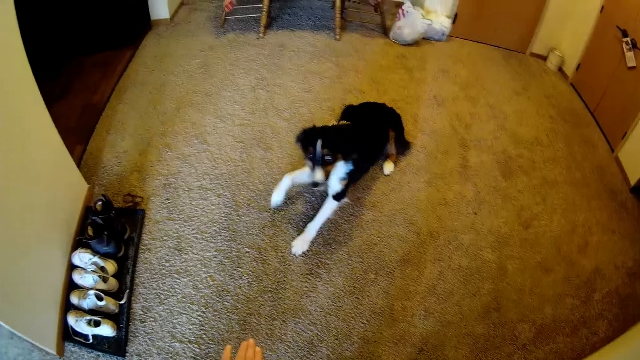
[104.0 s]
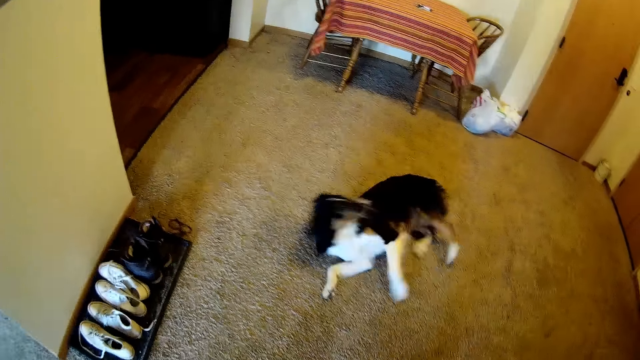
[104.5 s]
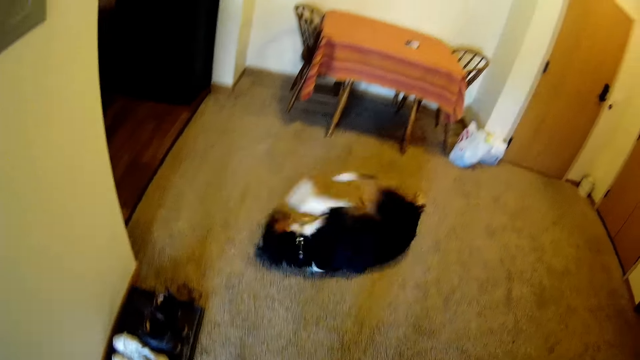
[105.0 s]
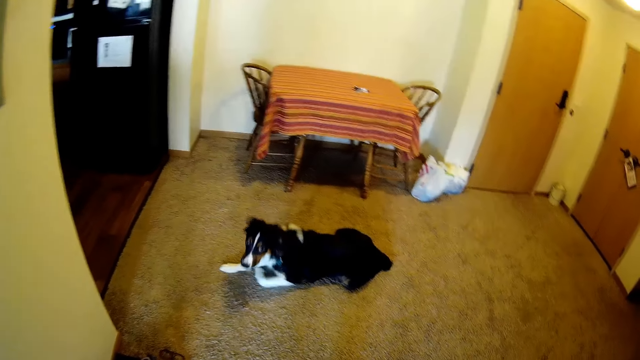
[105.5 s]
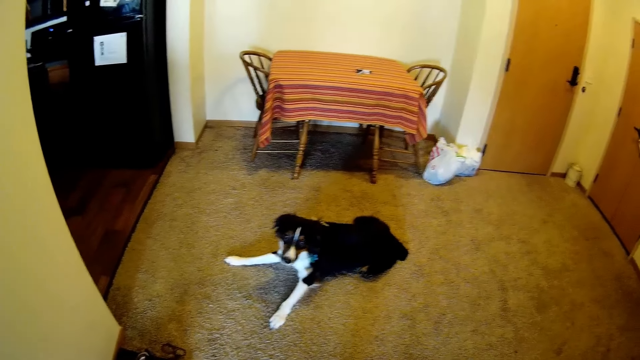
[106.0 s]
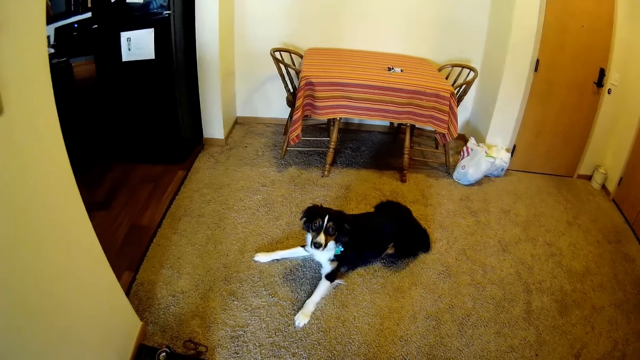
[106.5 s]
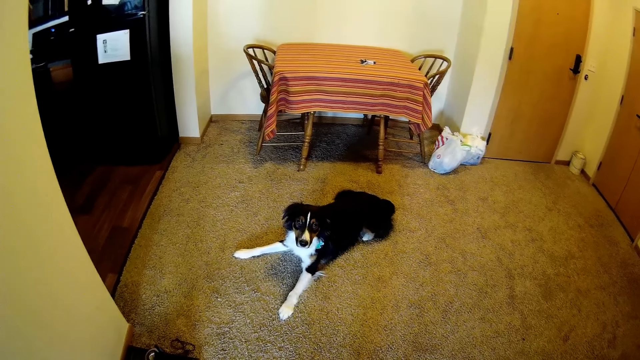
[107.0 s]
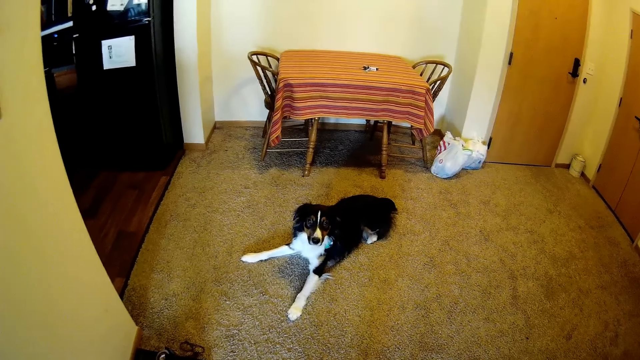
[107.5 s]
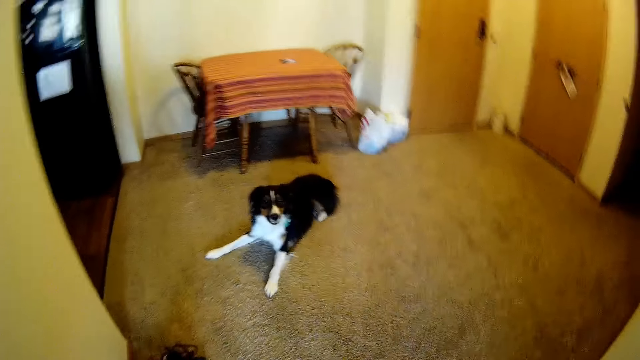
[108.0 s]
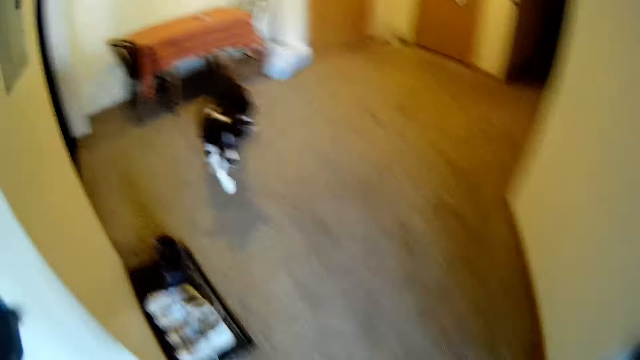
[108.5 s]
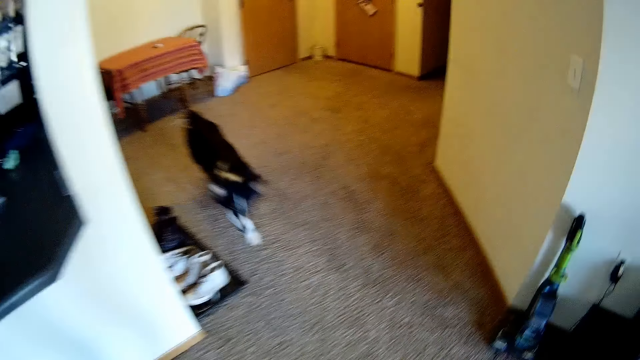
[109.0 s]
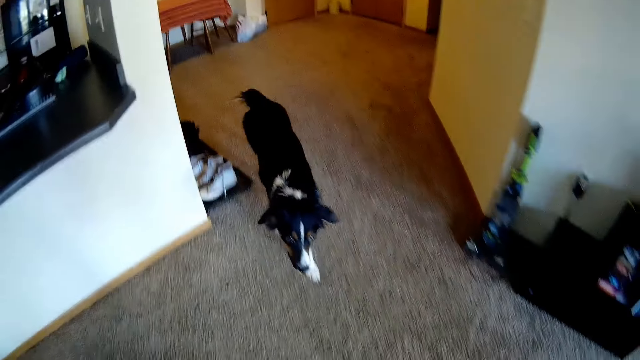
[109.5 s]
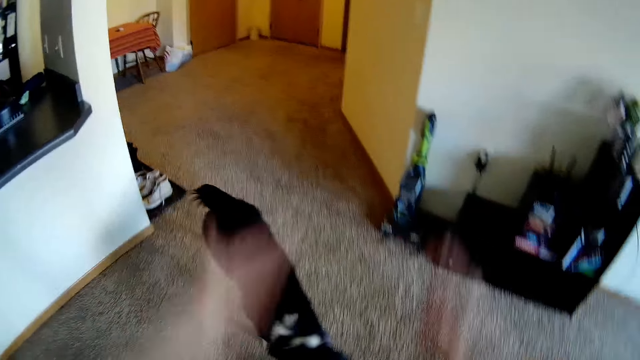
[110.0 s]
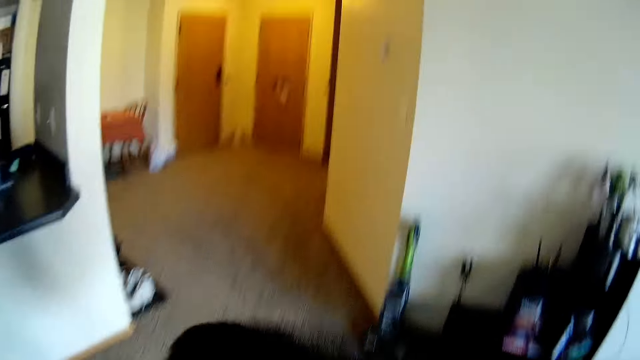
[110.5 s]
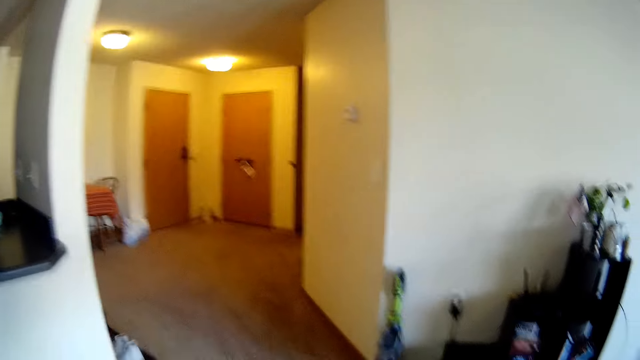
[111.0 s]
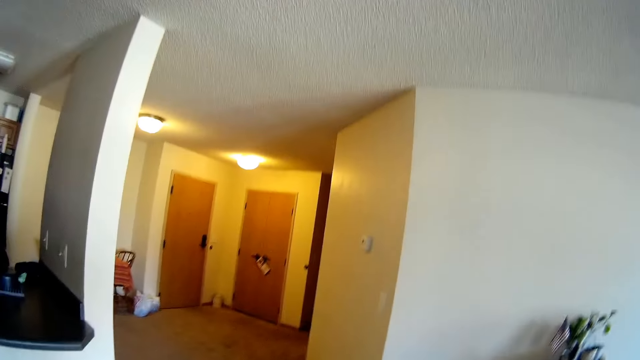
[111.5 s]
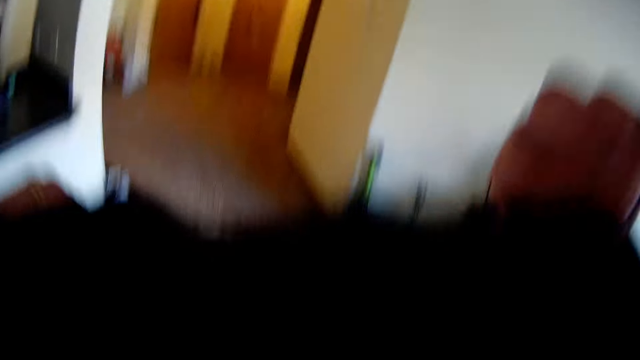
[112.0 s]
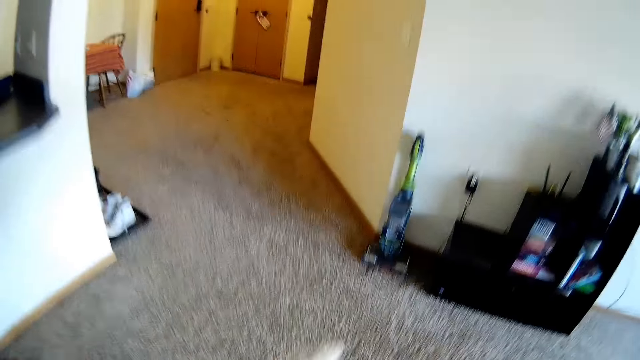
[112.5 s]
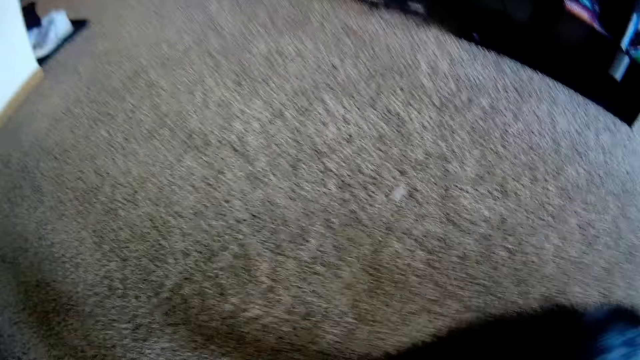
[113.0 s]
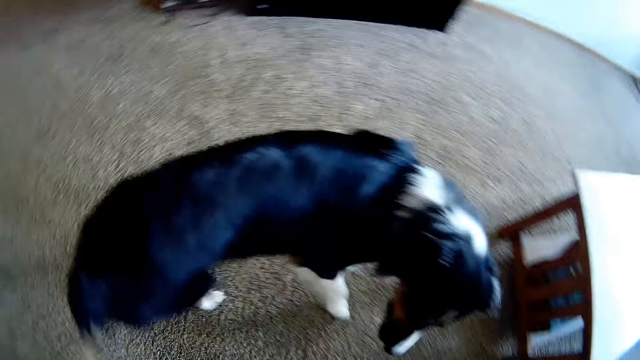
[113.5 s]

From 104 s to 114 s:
The camera wearer moves around. They gesture with a hand.

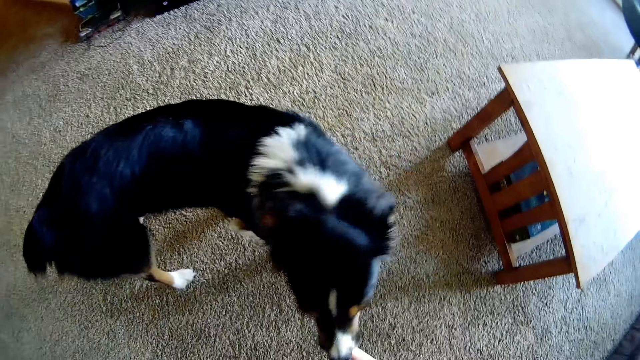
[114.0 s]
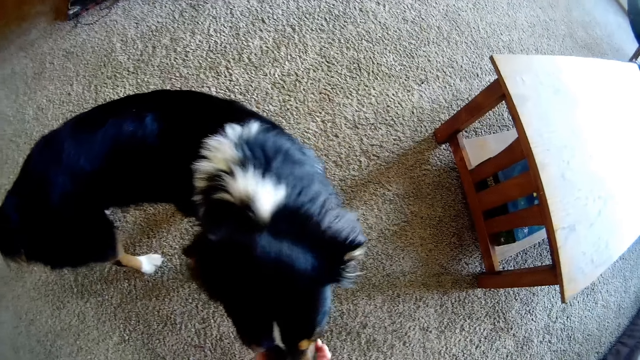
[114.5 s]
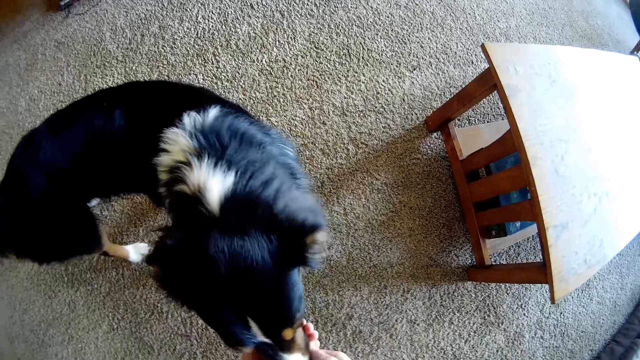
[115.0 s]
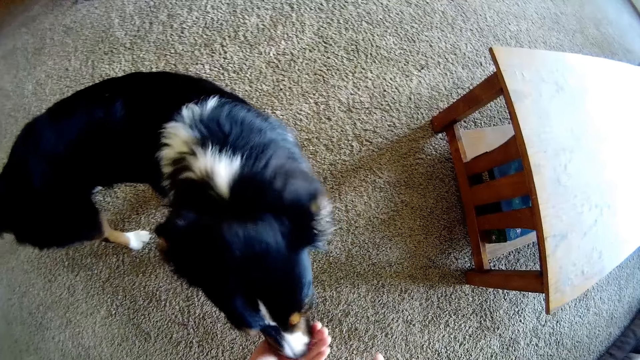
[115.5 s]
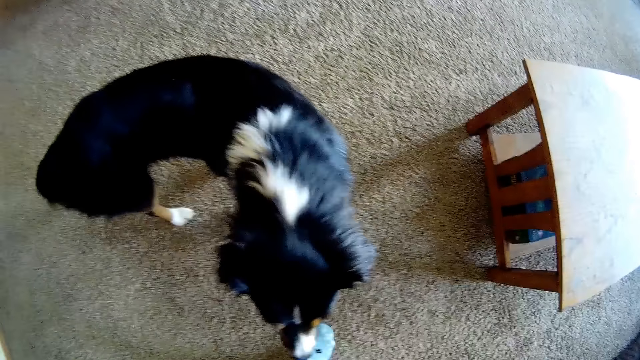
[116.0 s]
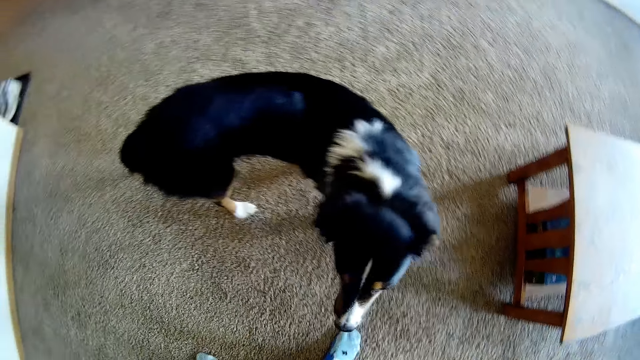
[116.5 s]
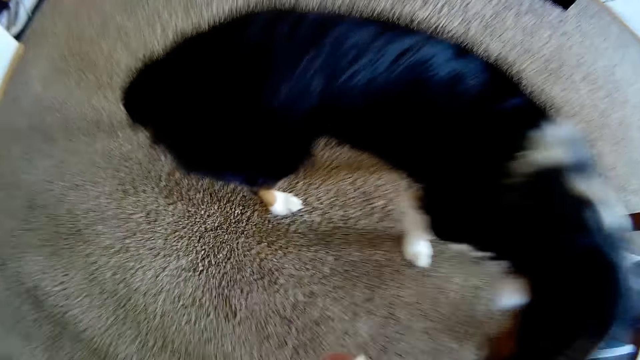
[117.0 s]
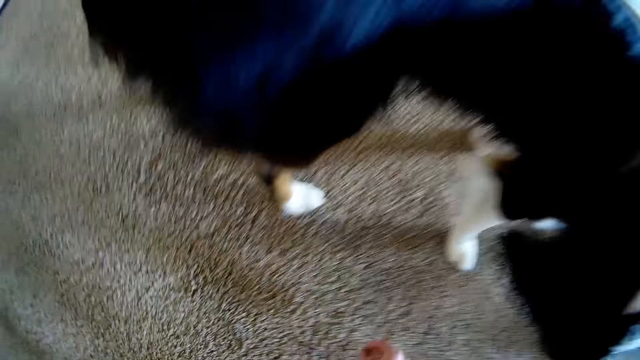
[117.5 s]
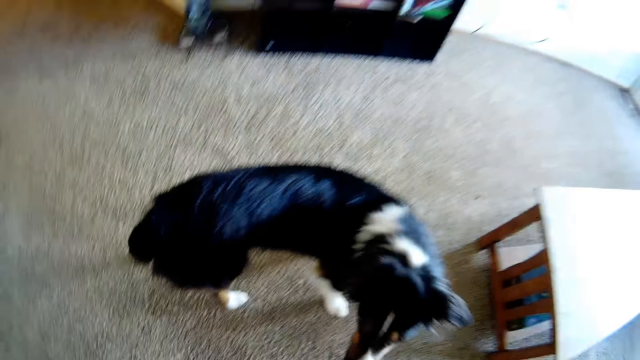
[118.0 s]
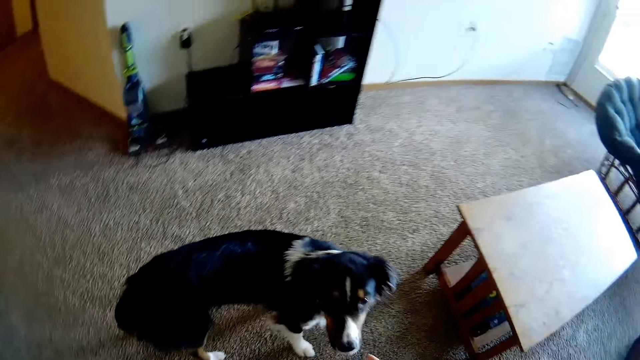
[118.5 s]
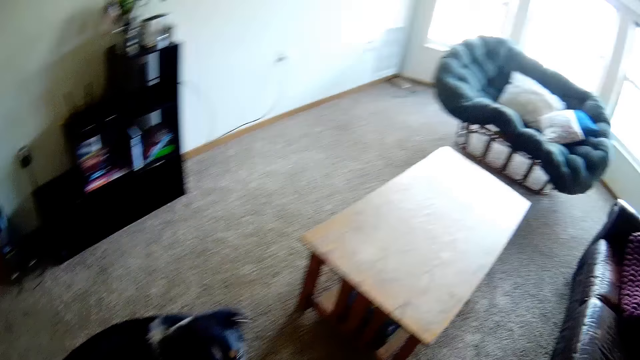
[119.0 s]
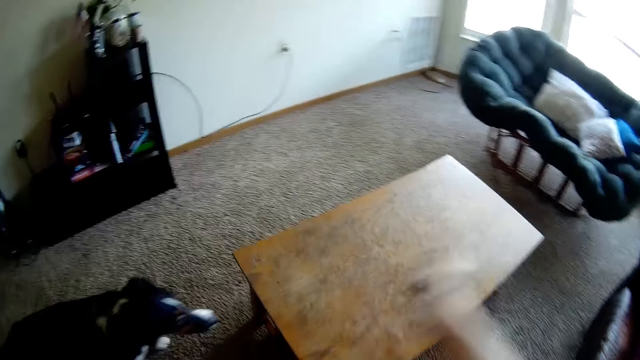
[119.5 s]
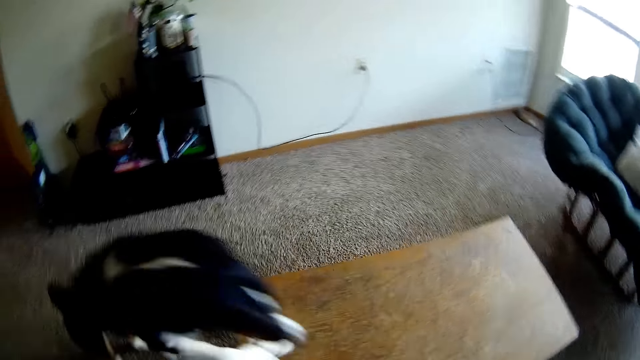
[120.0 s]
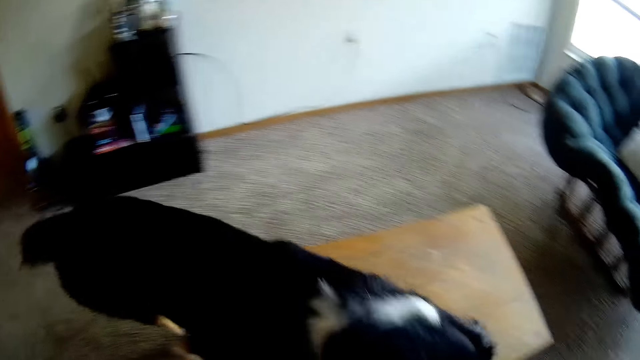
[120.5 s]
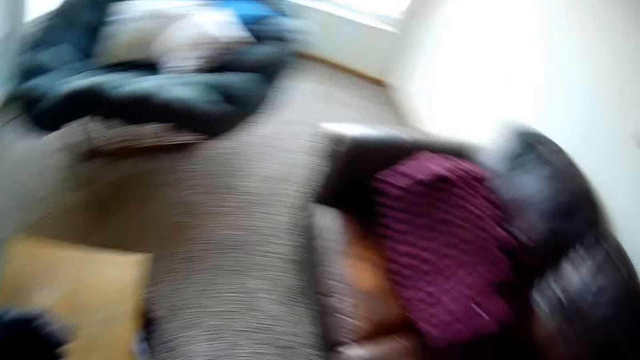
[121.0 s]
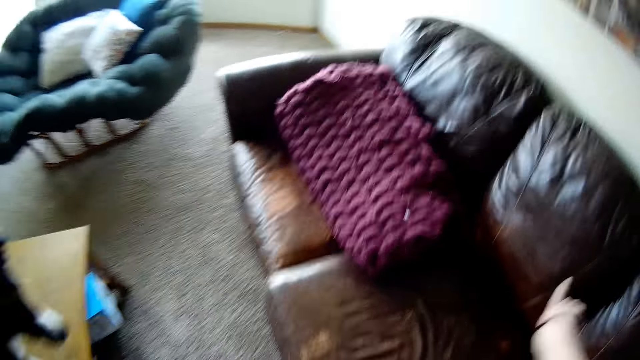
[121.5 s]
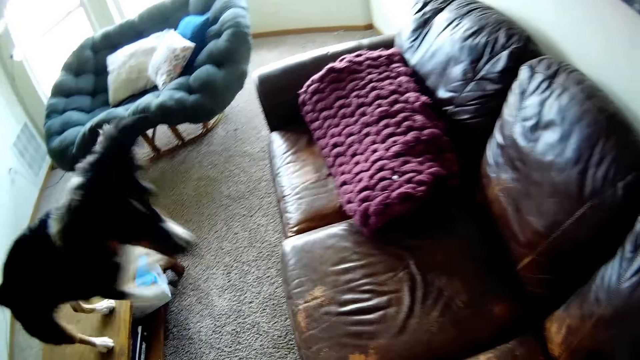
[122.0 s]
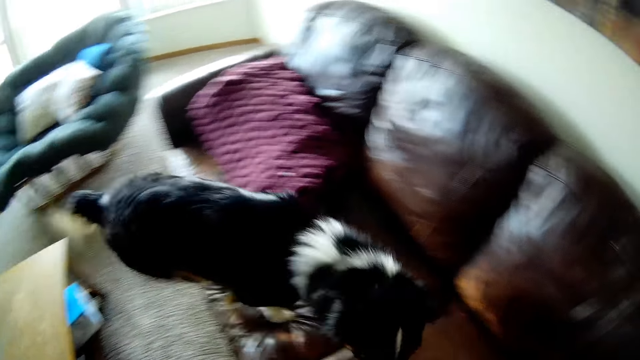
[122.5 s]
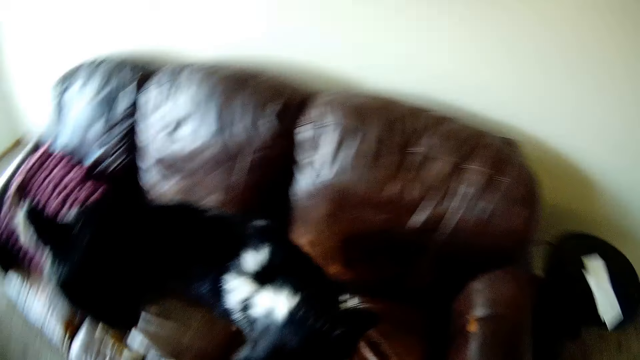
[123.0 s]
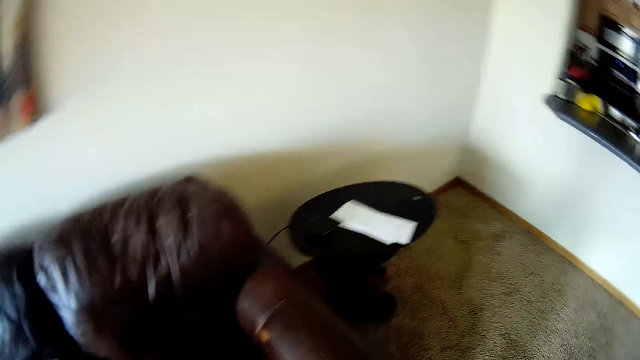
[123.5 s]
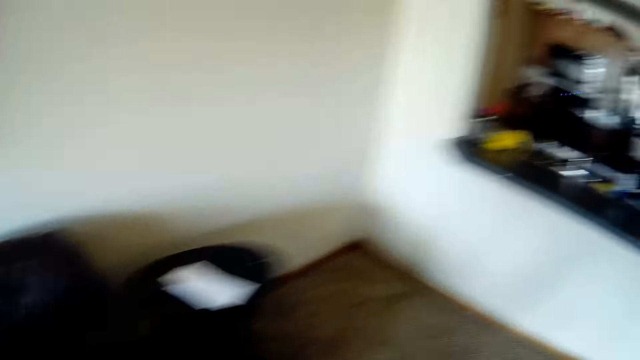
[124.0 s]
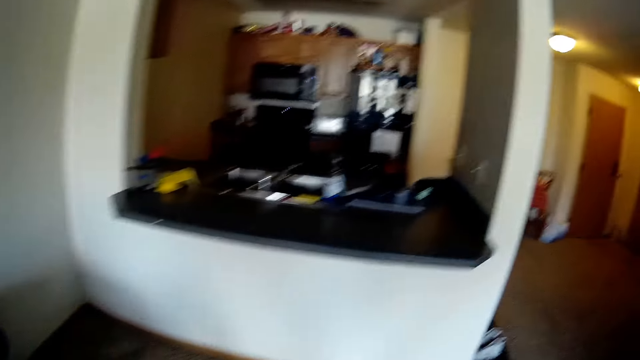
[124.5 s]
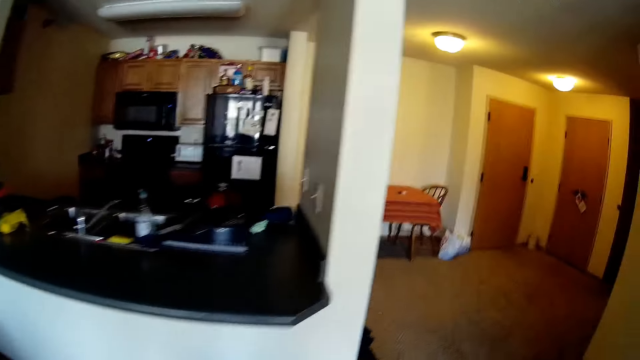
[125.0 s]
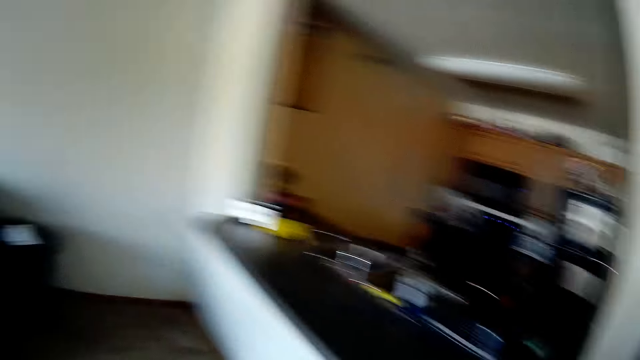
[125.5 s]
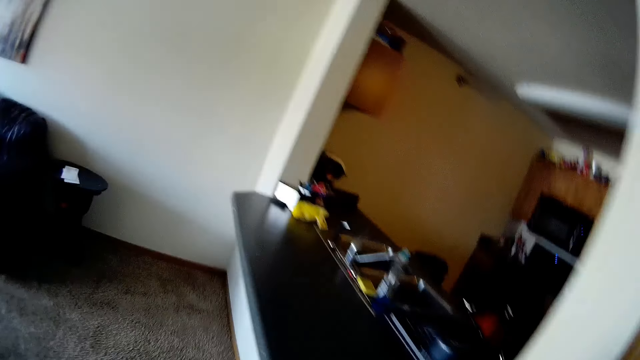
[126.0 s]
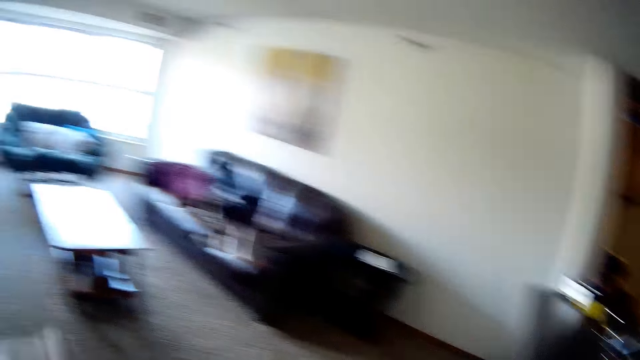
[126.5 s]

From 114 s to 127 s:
The camera wearer touches the dog. They look around. They gesture with a hand. They look around. They gesture with a hand. They move around.
